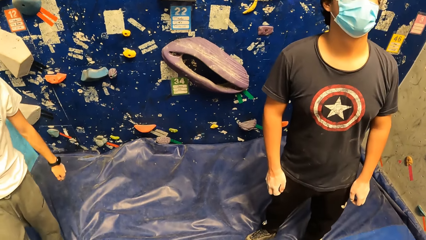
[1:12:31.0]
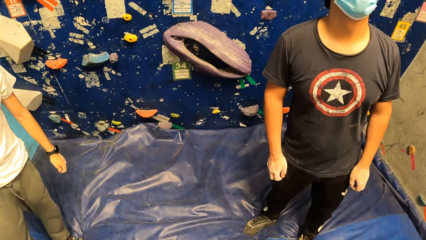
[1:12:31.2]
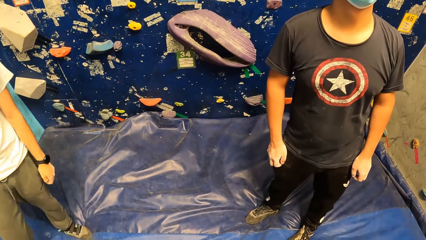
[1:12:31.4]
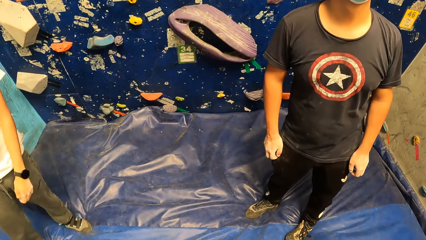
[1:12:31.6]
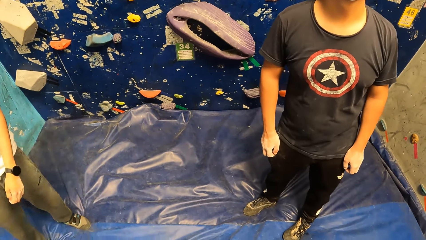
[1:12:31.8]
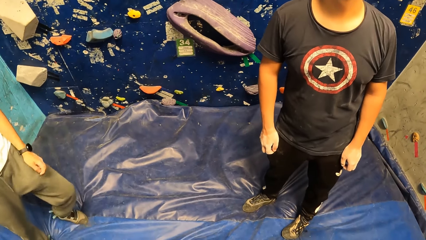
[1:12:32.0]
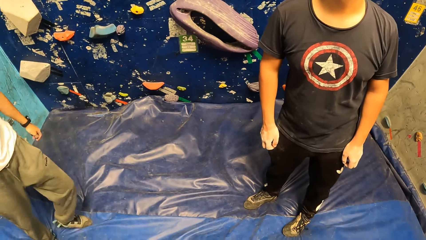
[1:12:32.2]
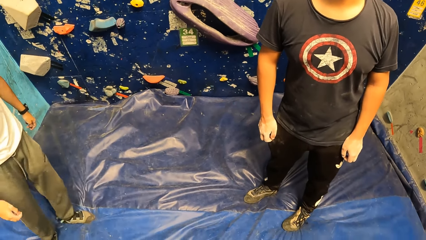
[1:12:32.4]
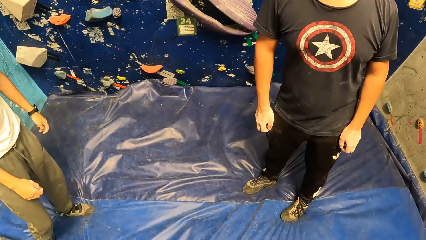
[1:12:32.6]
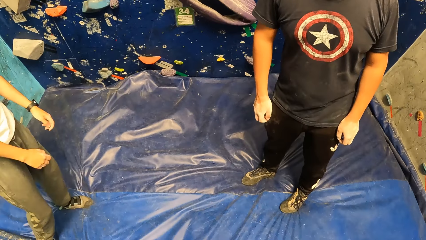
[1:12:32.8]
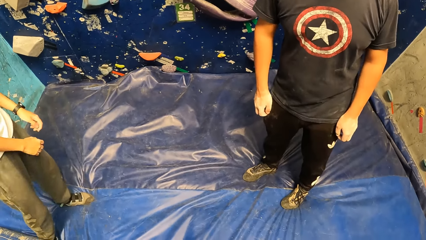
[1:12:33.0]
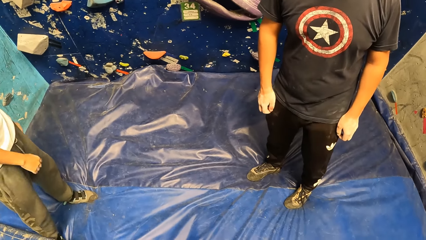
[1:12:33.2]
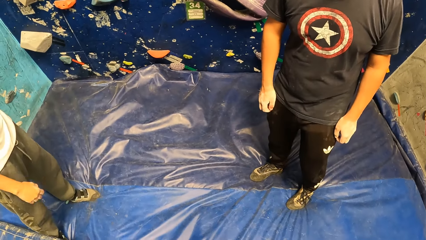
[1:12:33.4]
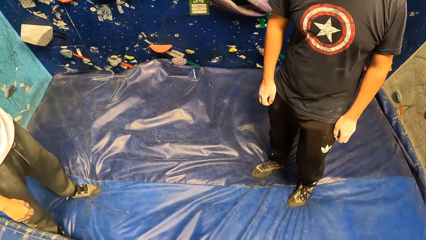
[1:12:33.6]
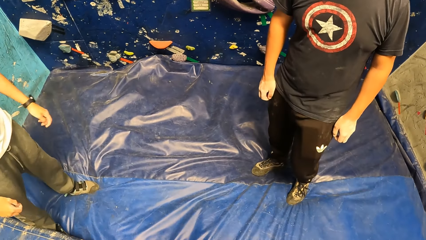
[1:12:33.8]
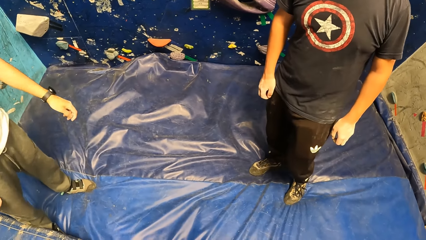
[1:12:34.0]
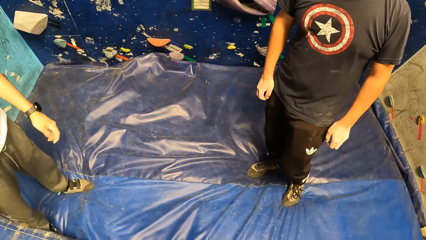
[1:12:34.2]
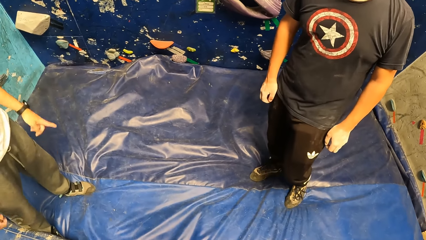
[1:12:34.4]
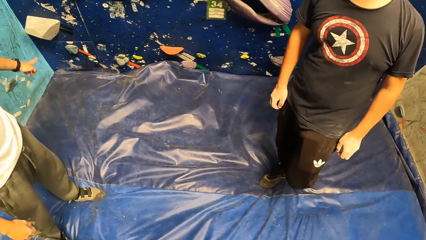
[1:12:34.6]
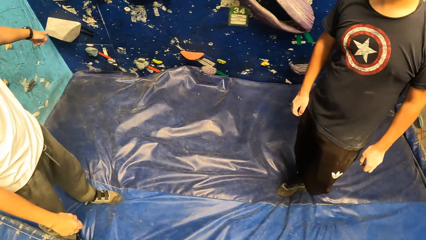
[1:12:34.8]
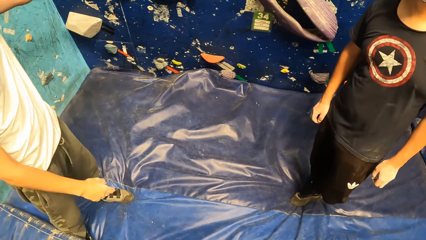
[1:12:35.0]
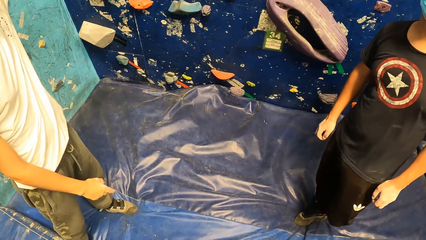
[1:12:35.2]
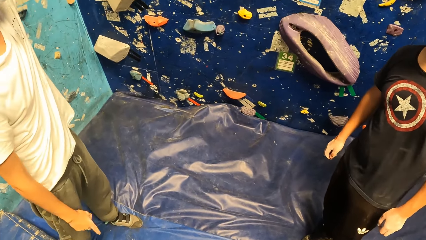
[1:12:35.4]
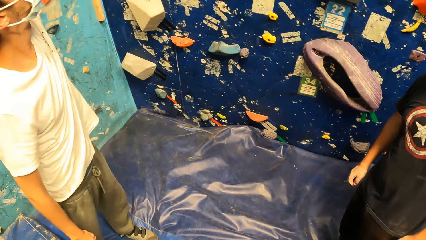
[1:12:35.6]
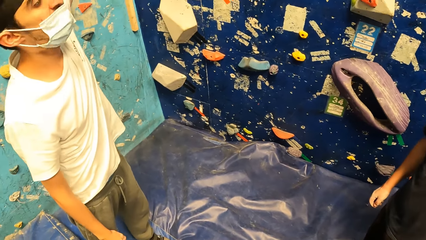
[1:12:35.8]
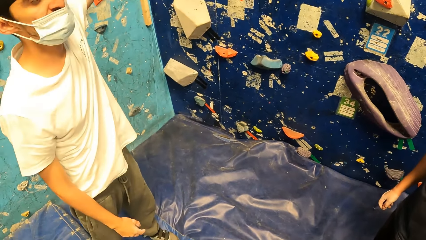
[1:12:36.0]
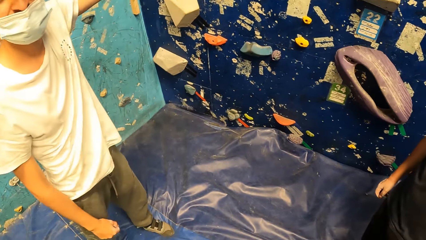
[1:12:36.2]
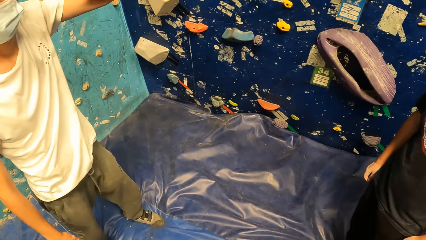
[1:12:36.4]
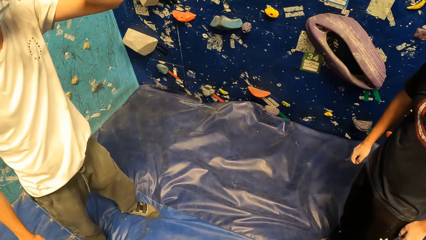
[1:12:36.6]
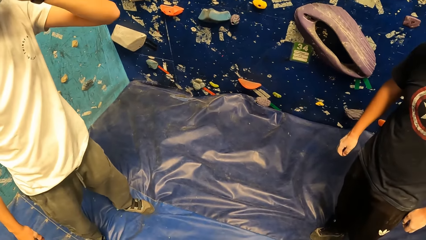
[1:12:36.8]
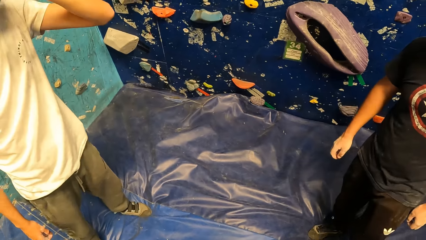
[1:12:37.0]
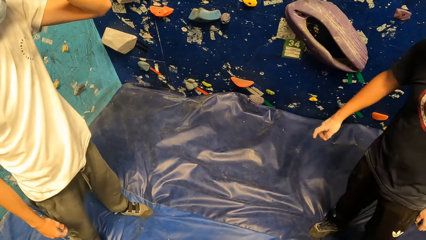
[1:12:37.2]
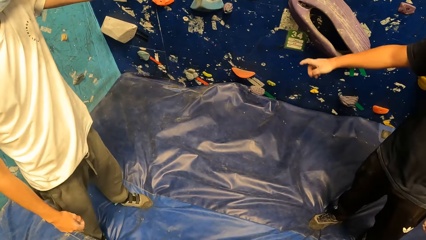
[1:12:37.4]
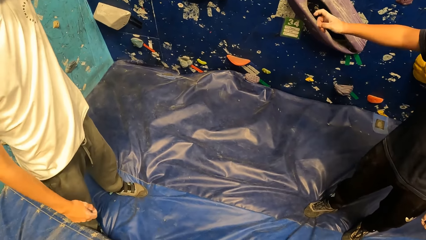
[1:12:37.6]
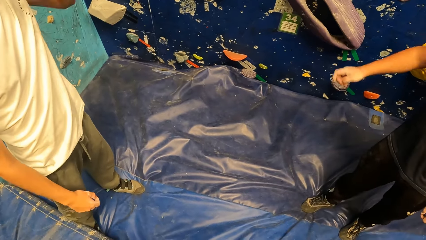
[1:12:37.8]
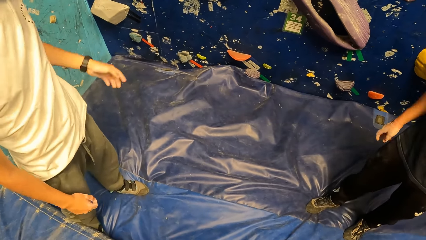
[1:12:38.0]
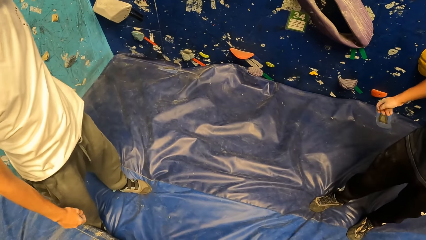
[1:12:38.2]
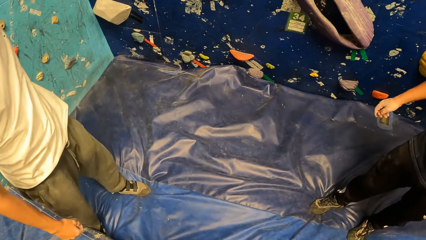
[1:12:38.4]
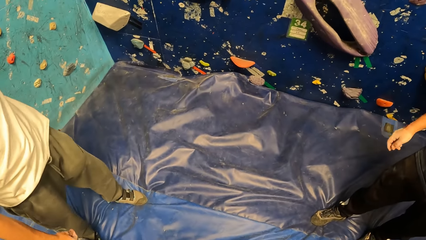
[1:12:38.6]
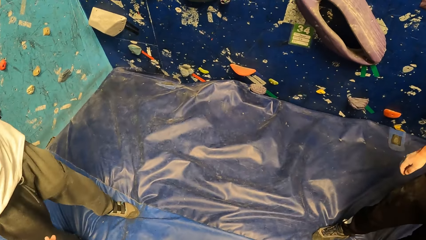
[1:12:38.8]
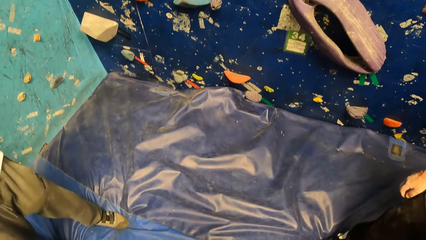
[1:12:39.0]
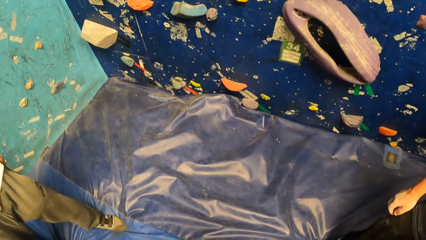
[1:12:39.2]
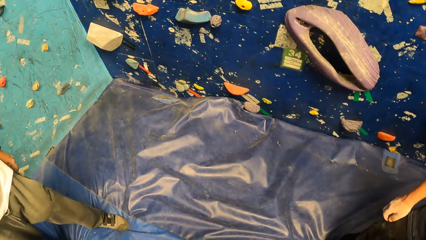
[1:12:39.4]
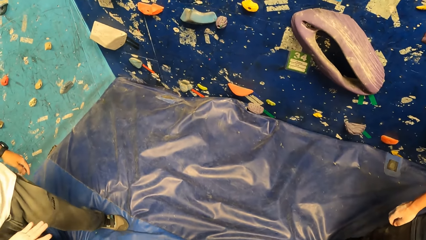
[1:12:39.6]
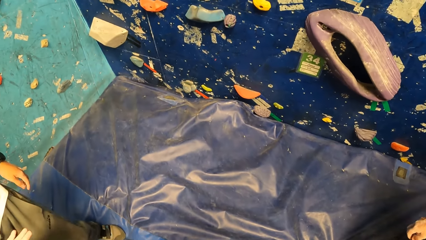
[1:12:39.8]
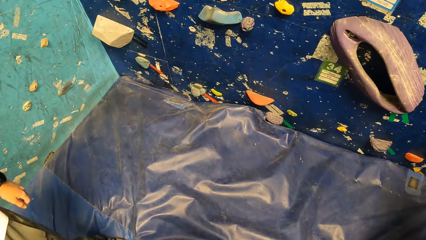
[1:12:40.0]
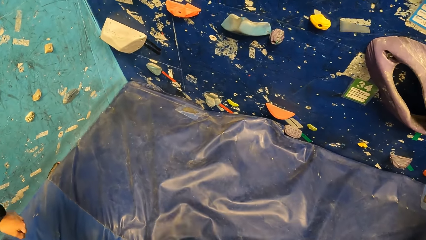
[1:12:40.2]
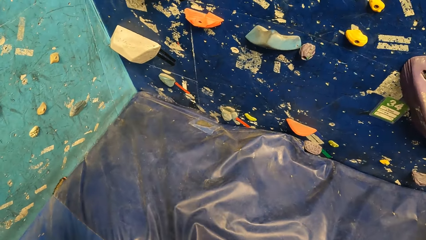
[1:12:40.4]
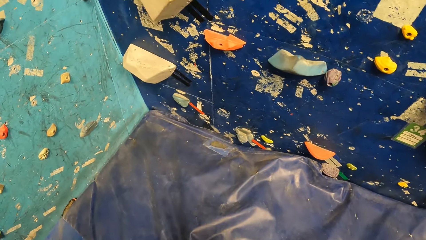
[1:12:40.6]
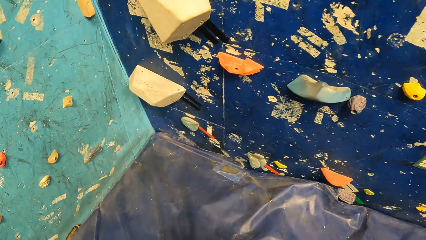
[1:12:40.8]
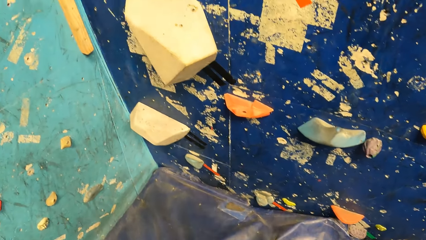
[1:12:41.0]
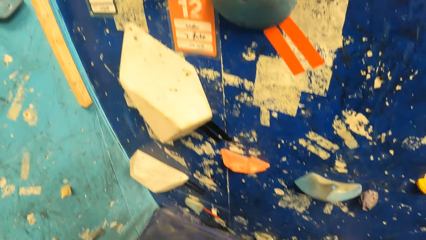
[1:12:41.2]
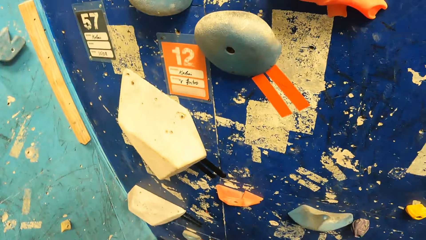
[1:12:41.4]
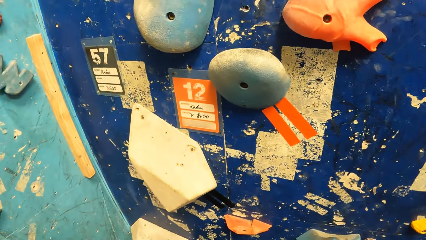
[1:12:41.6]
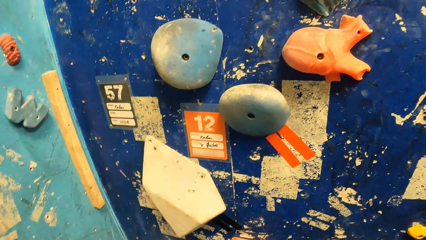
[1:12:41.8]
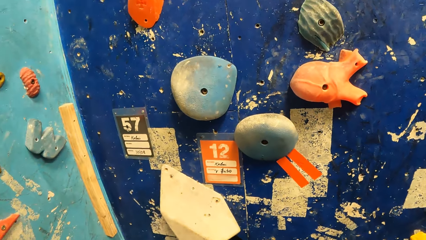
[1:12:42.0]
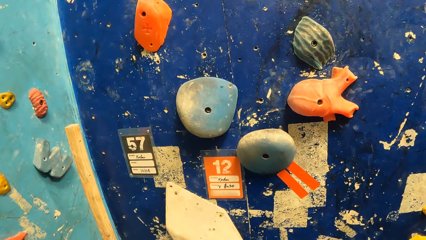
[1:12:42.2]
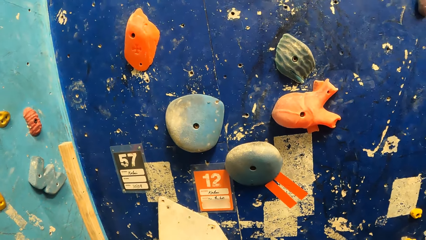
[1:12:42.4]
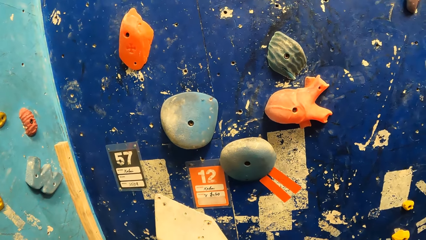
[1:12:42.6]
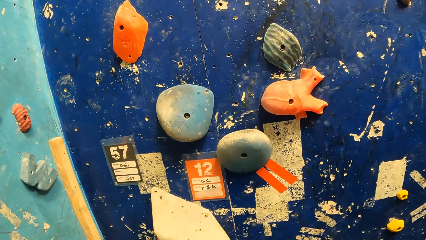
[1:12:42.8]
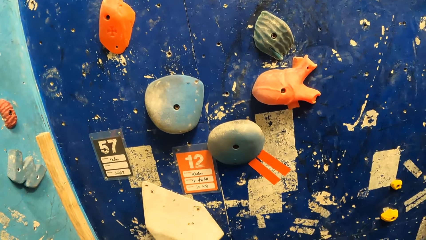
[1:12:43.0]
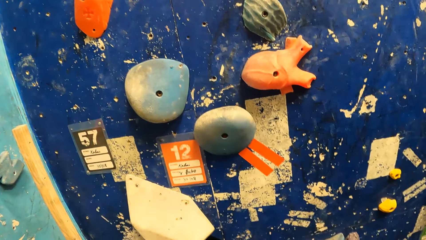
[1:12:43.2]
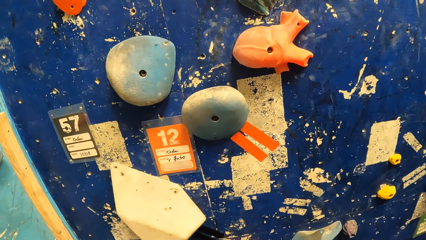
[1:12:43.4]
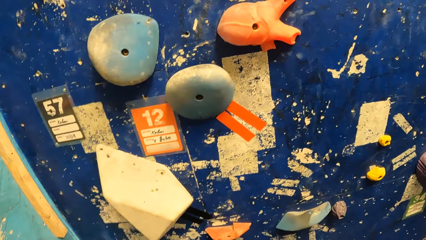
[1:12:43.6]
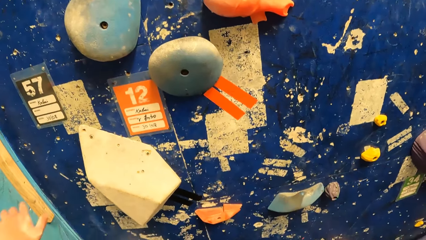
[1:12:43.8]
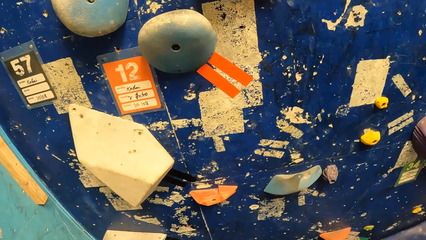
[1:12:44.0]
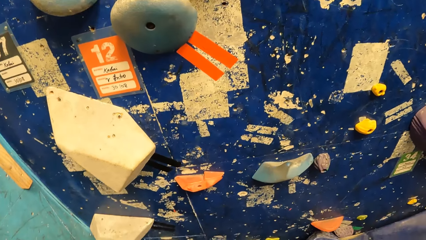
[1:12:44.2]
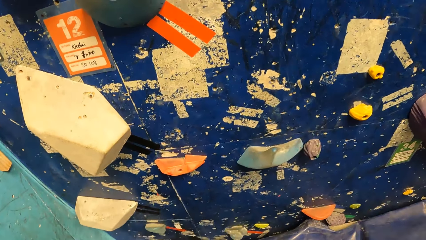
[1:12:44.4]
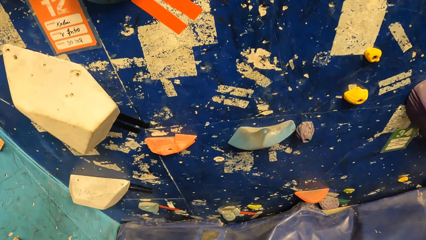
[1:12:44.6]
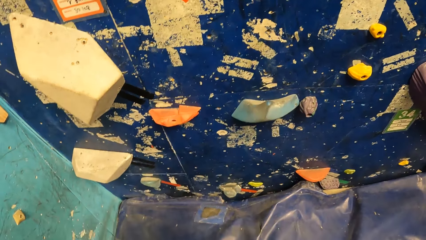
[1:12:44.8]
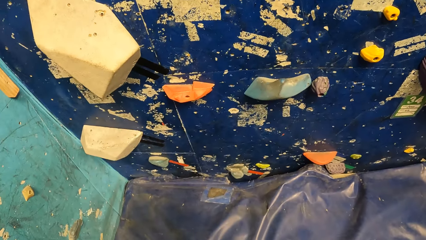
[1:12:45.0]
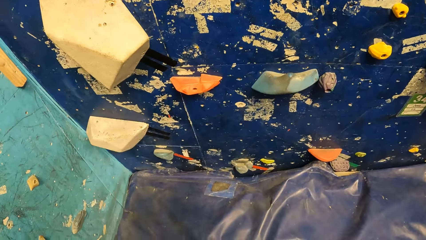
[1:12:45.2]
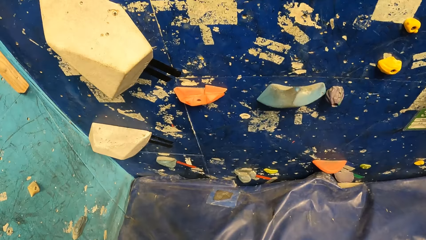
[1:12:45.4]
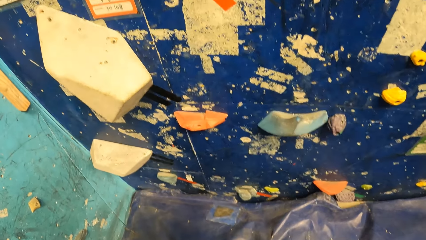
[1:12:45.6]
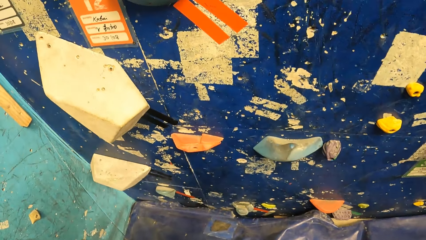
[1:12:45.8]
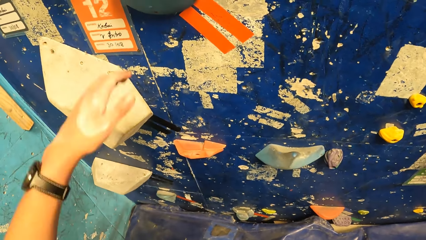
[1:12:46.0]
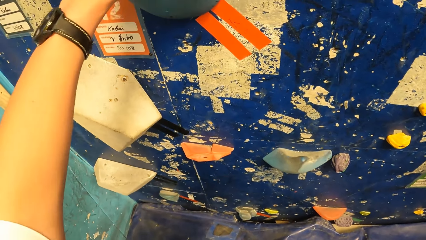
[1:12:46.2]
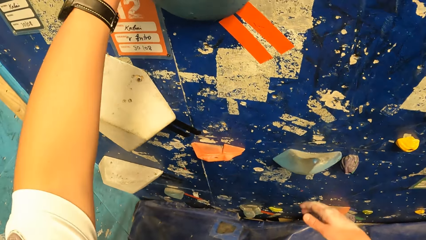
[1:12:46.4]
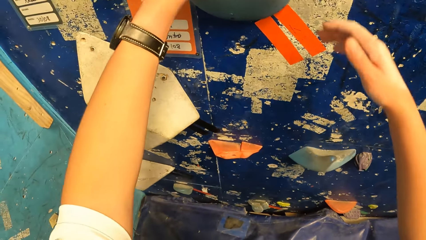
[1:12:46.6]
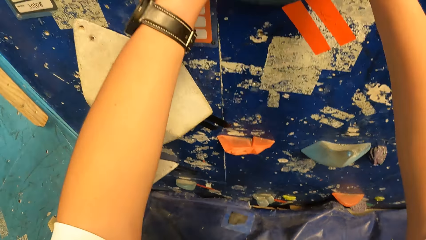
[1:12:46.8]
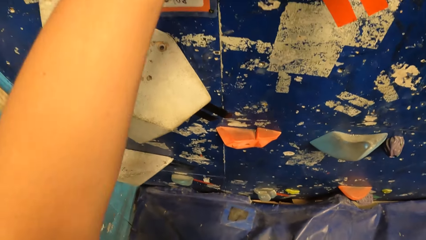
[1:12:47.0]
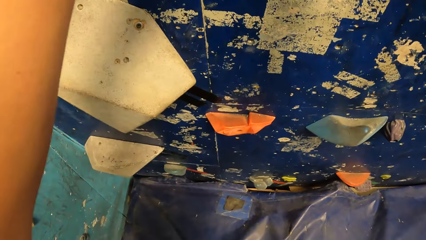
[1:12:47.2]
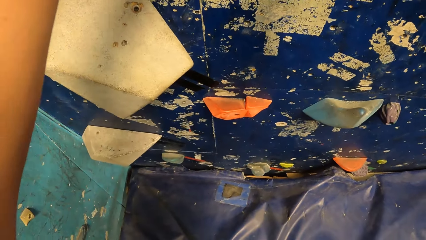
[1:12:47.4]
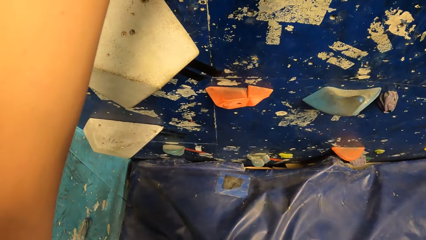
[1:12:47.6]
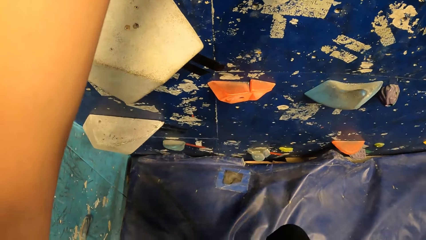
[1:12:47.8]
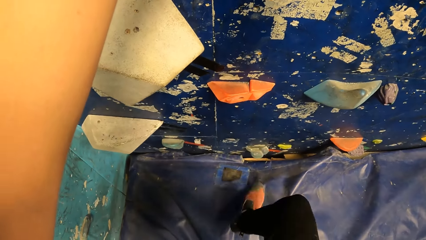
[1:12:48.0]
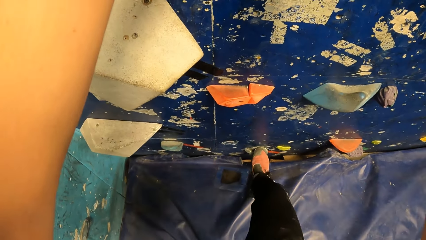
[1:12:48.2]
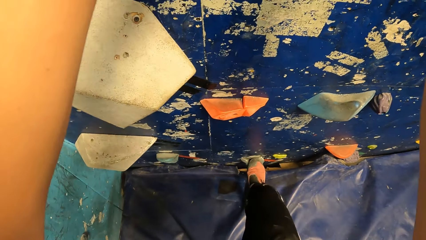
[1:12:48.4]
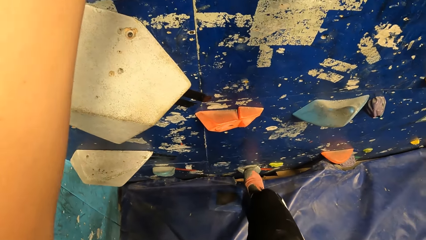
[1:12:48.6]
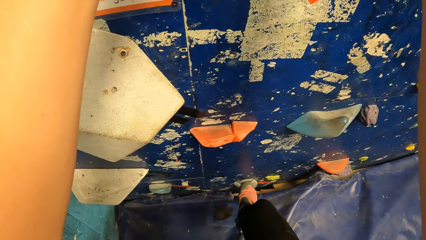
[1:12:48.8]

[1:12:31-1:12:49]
A man points his left hand to the wall. The camera wearer moves forward. They climb the wall with both hands. They hold a boulder with both hands.
